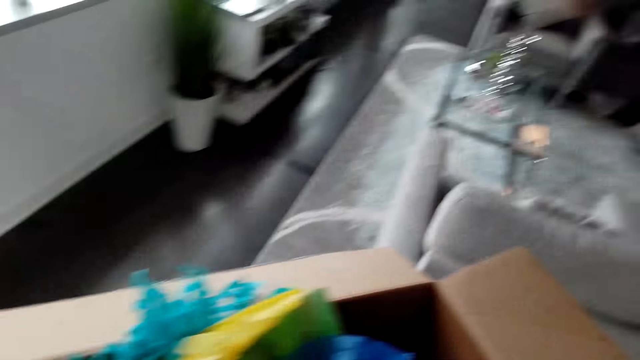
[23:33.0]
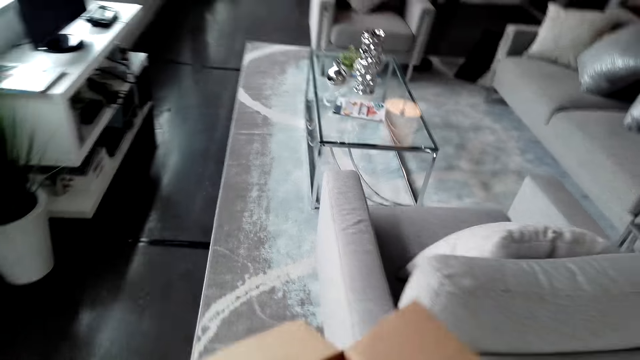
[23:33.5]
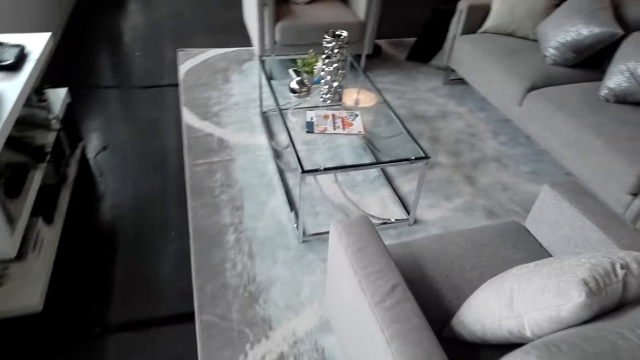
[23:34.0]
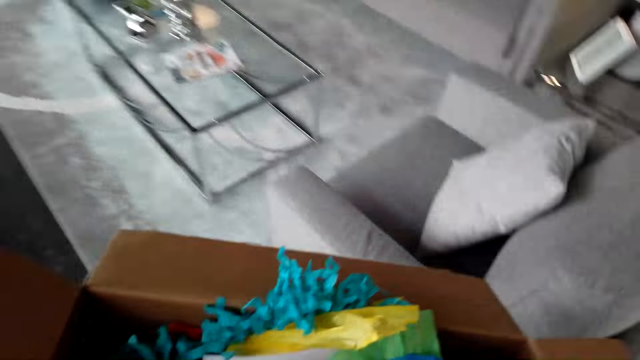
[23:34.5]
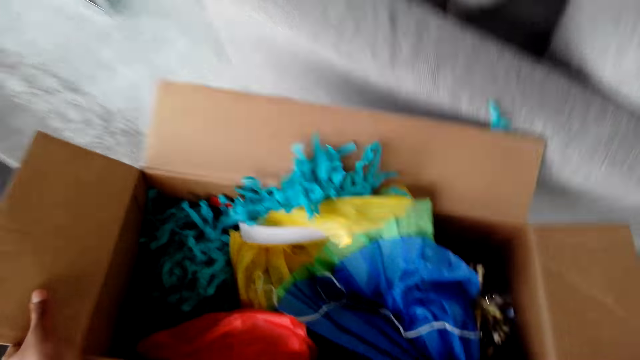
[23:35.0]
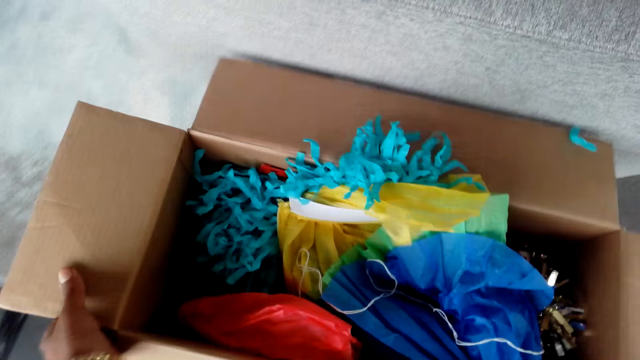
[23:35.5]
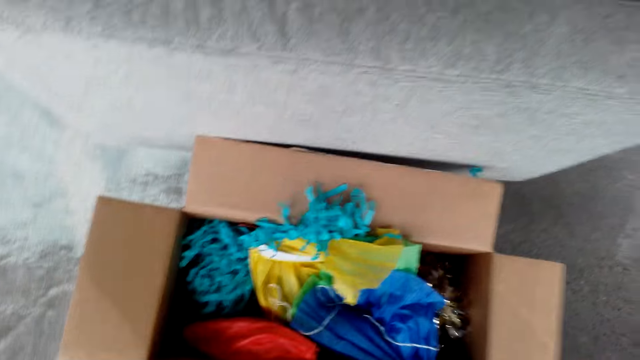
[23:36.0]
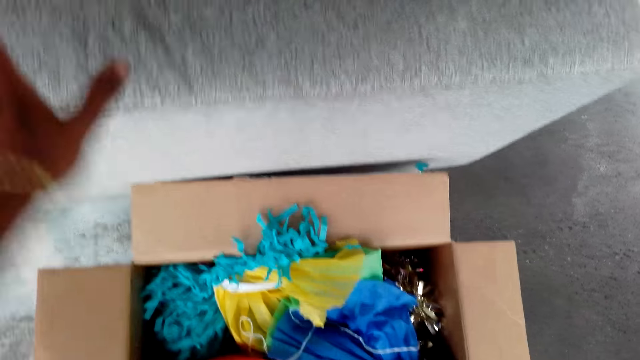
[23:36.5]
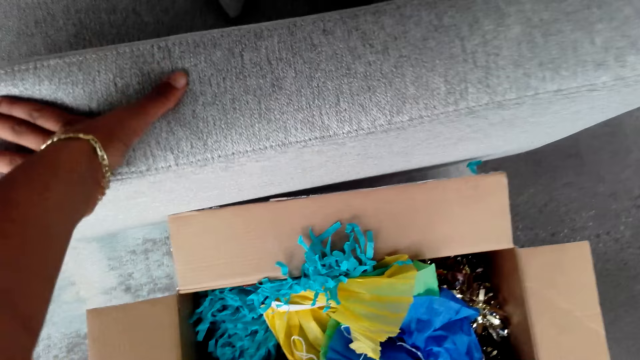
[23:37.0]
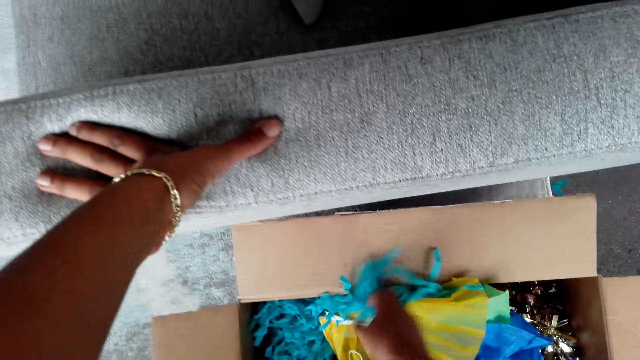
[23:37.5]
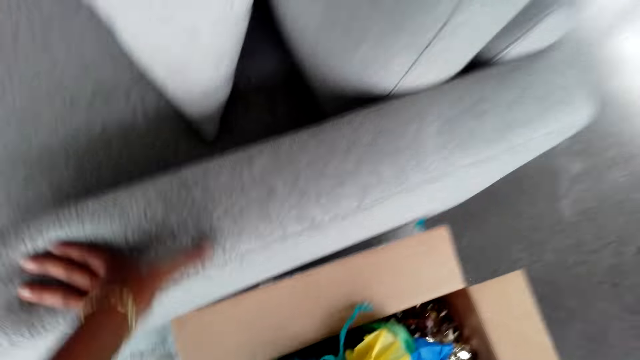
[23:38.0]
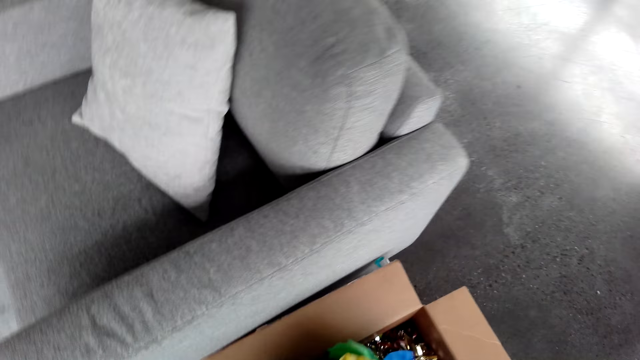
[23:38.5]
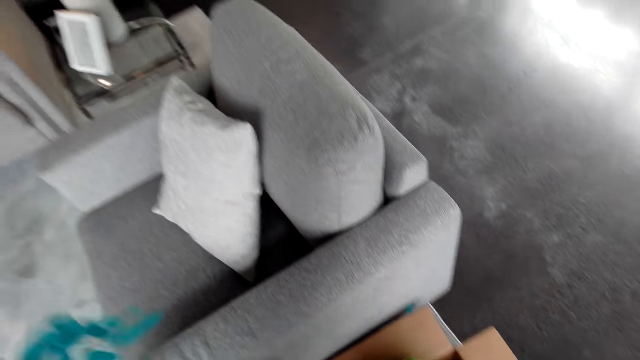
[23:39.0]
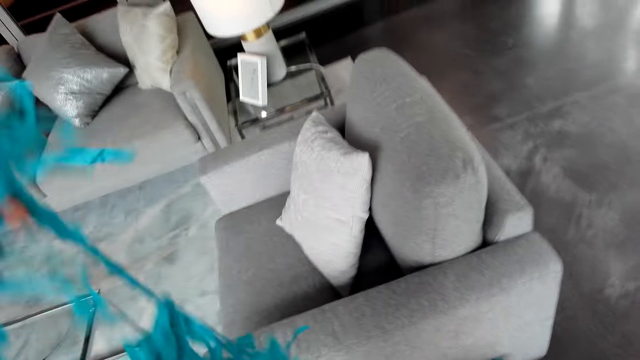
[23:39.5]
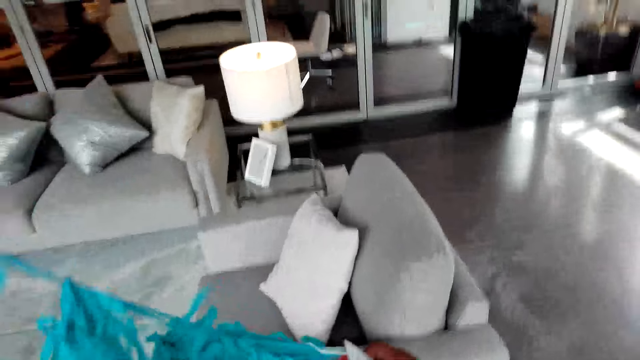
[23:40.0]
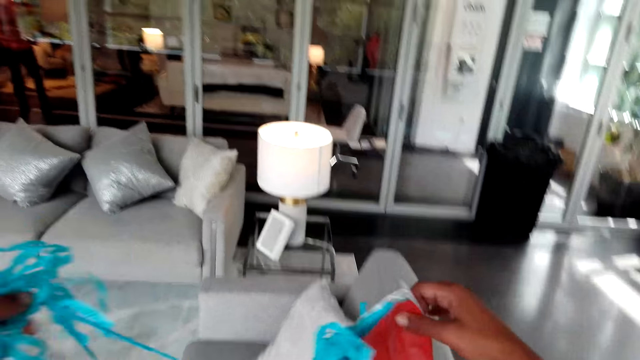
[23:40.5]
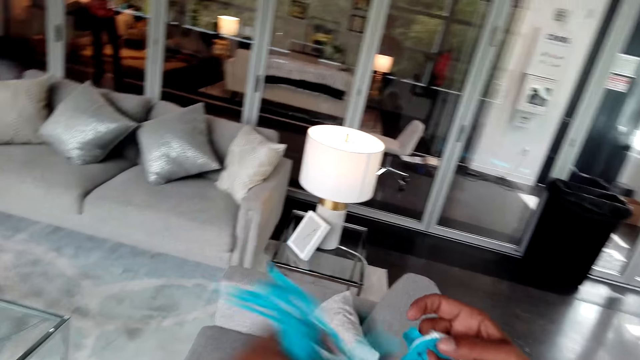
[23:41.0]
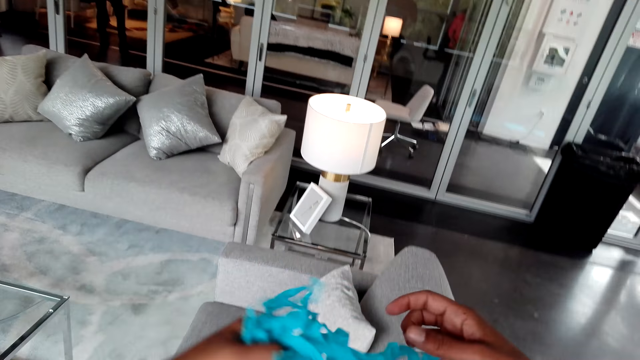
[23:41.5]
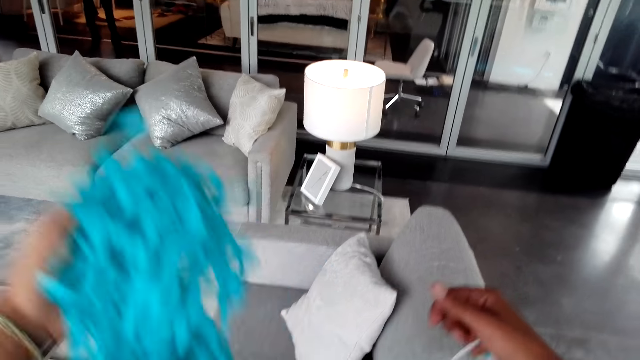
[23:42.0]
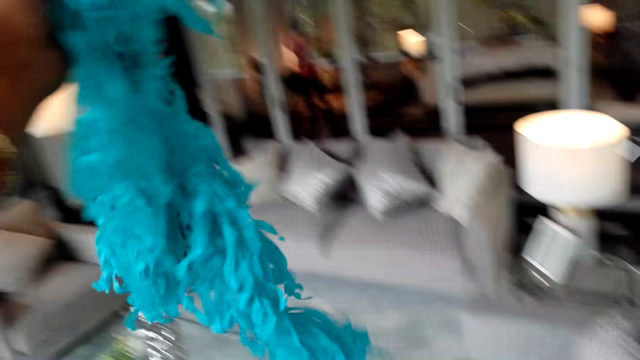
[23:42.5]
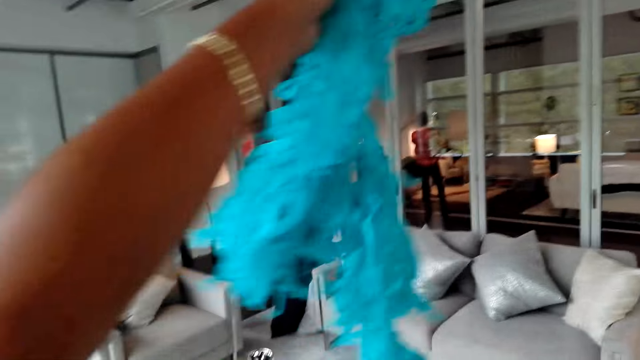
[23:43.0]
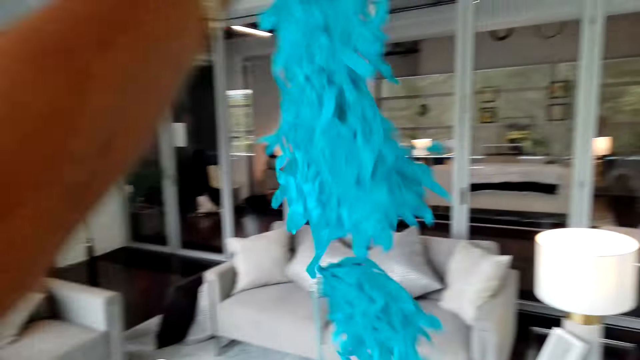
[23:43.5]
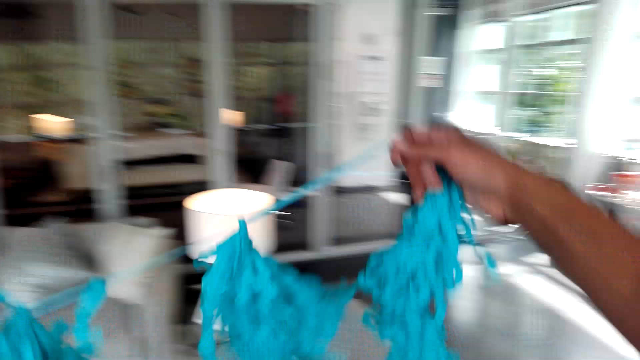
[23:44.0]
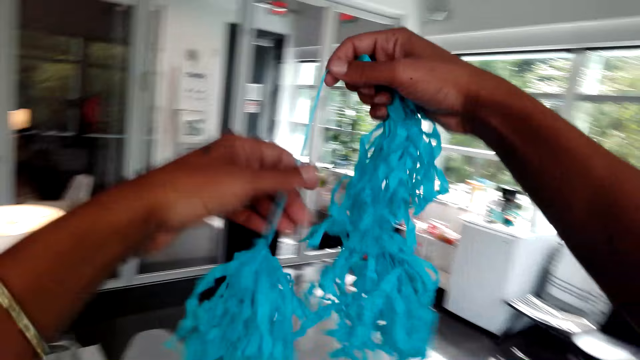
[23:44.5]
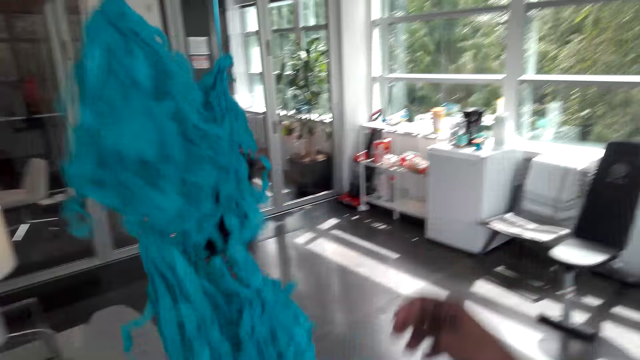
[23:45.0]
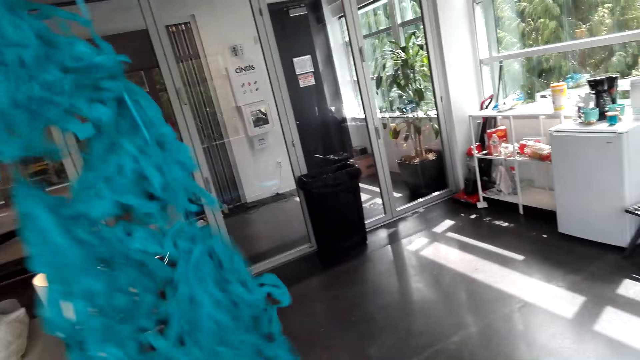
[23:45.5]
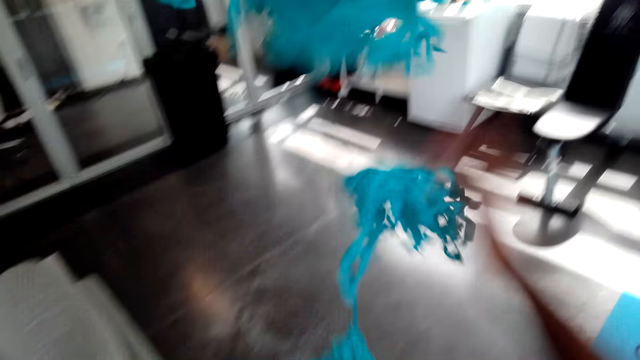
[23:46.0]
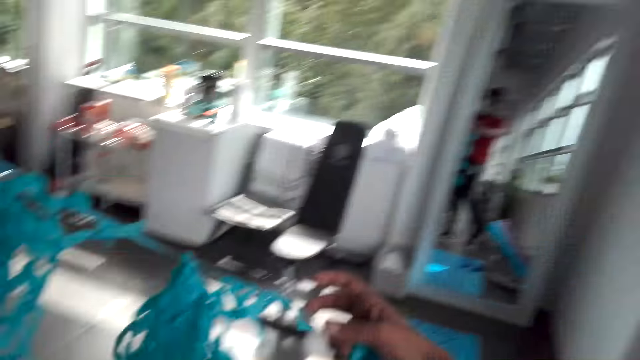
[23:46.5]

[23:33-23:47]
The camera wearer puts the box down on the table near a sofa. He picks up flower decorations from the box. He holds the decorations in his hands.

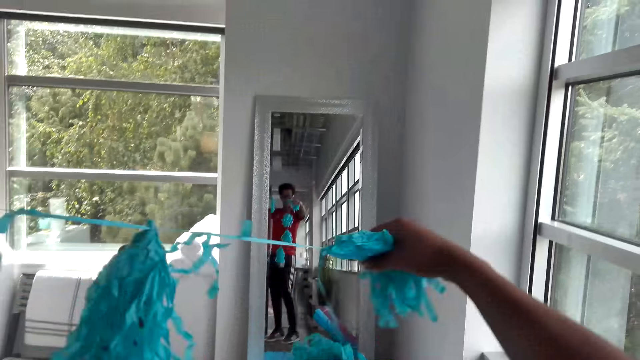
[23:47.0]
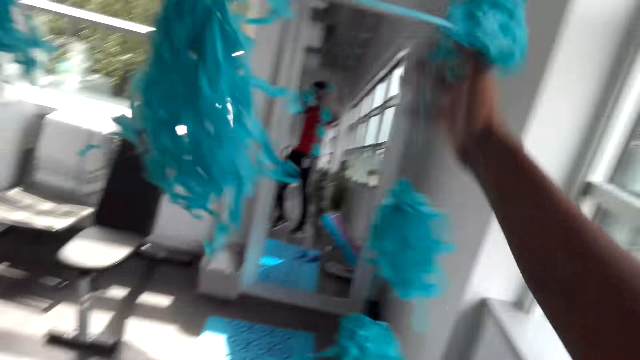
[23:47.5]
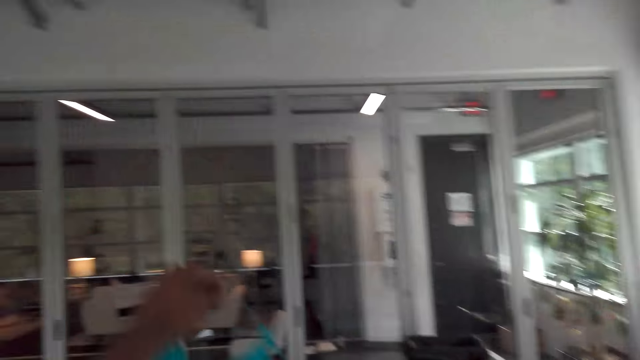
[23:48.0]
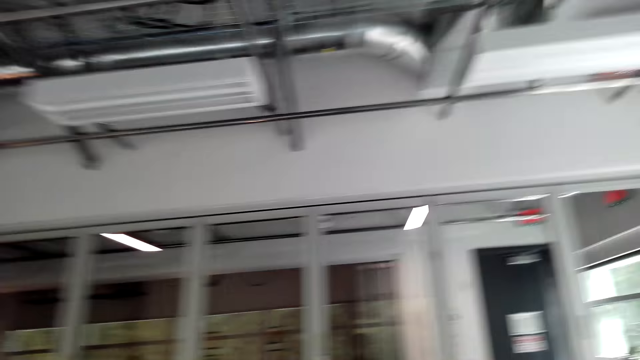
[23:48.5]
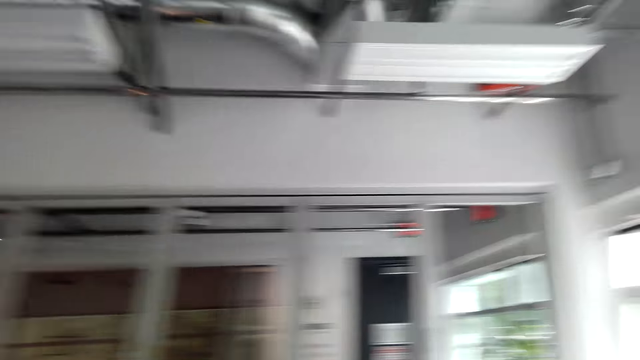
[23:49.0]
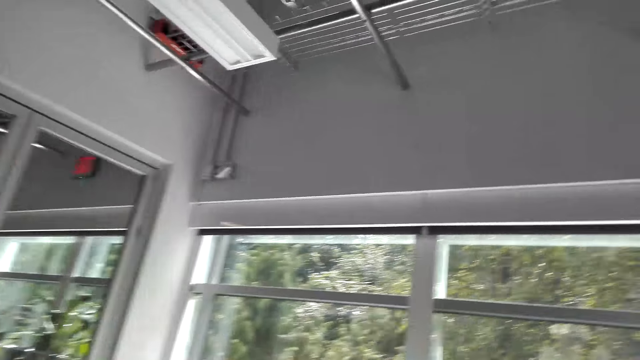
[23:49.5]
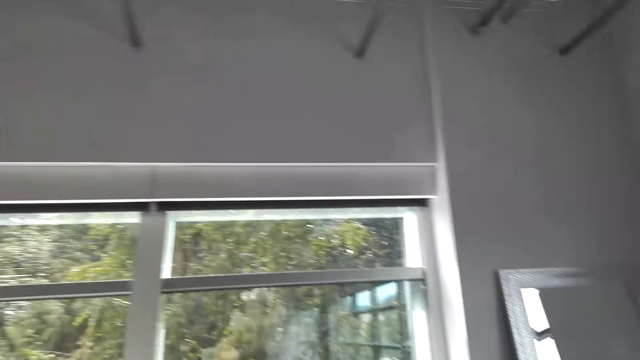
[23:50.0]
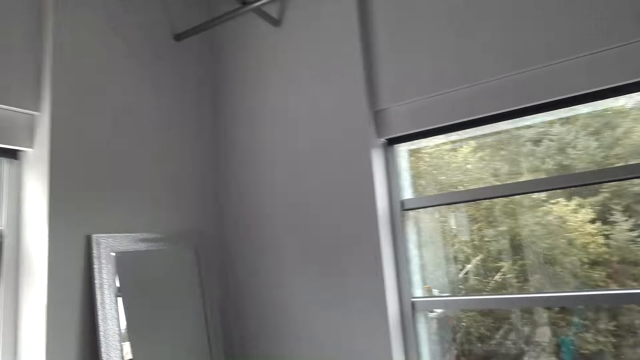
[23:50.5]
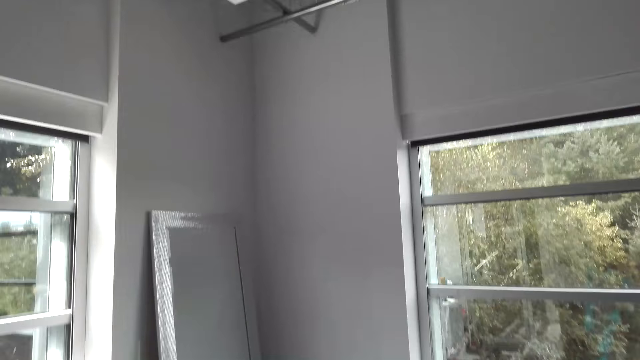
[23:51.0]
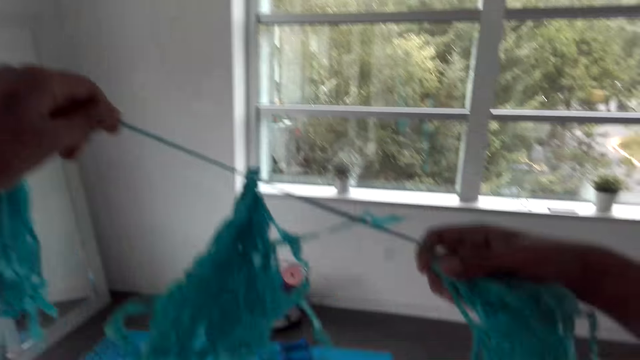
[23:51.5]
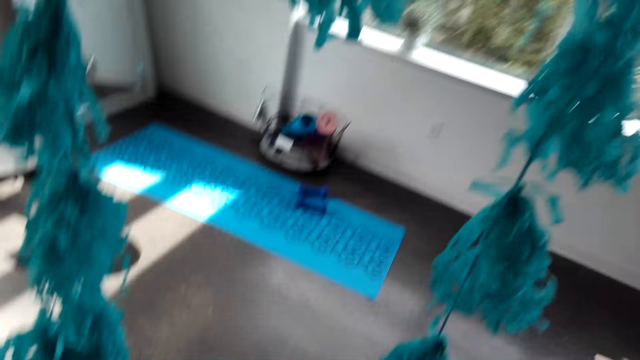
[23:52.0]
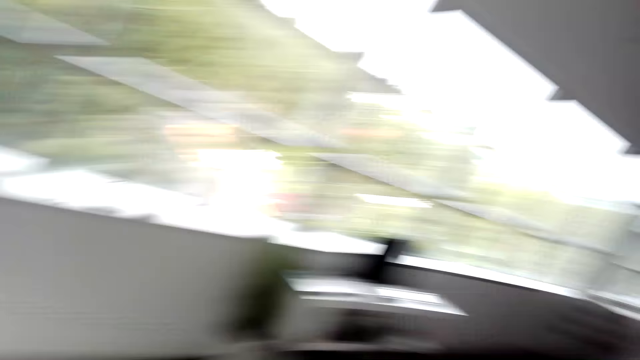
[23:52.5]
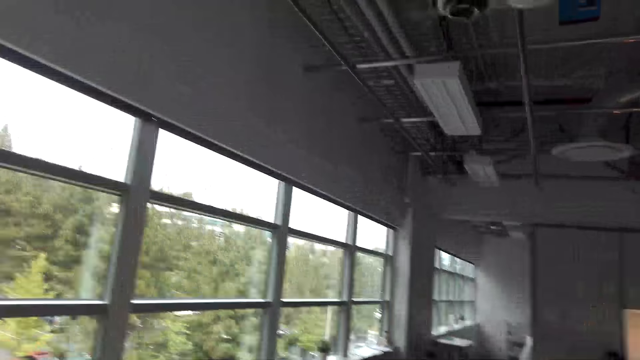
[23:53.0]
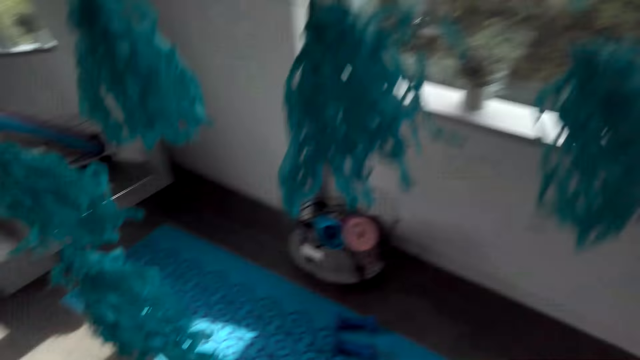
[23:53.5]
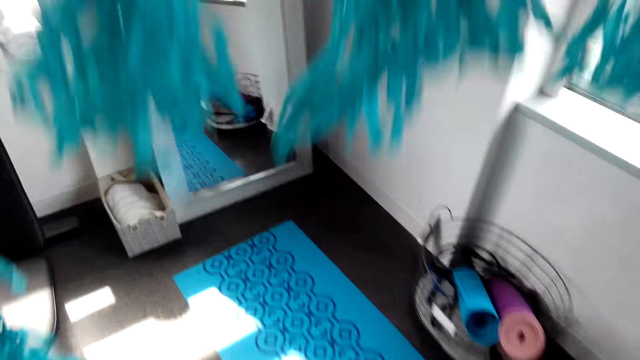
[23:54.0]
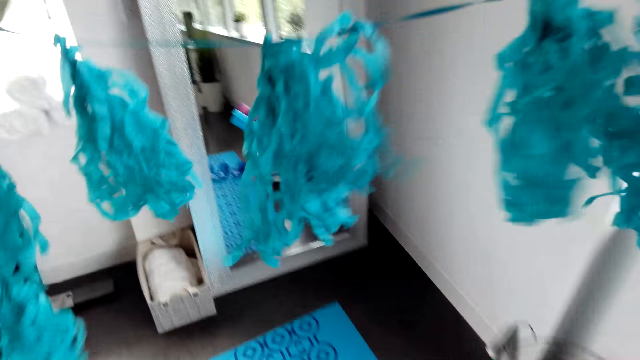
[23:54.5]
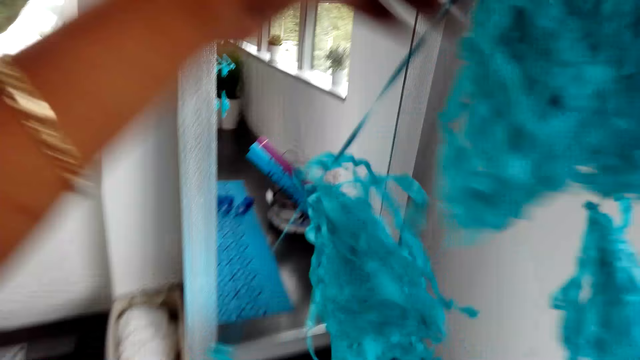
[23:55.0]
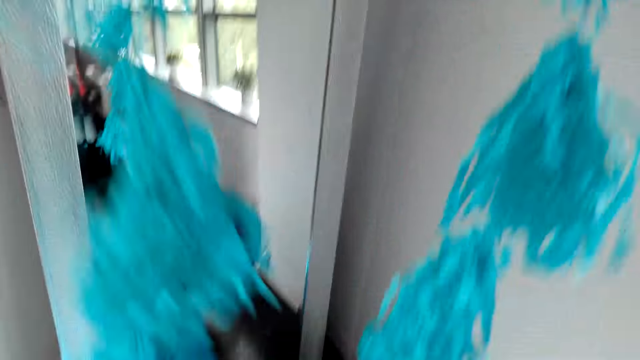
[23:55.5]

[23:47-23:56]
The camera wearer straightens flower decorations in the room.
